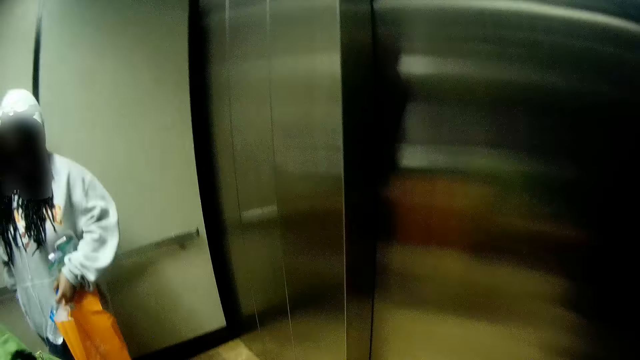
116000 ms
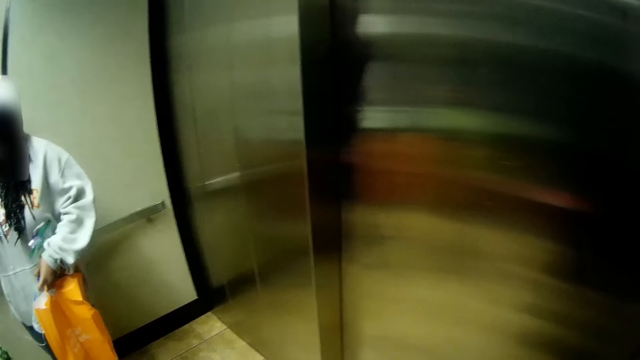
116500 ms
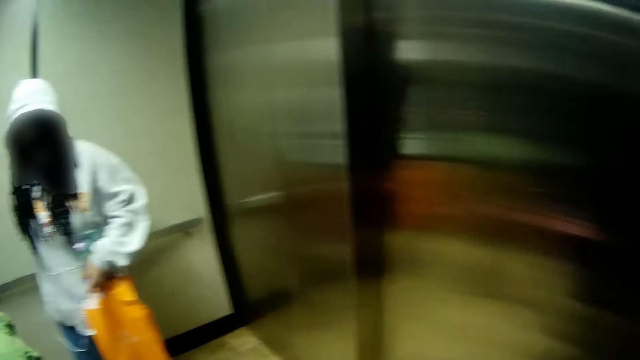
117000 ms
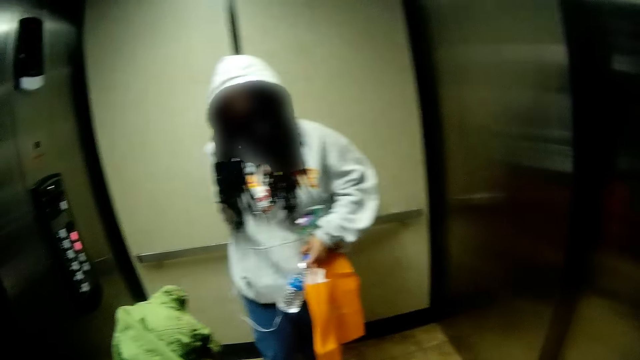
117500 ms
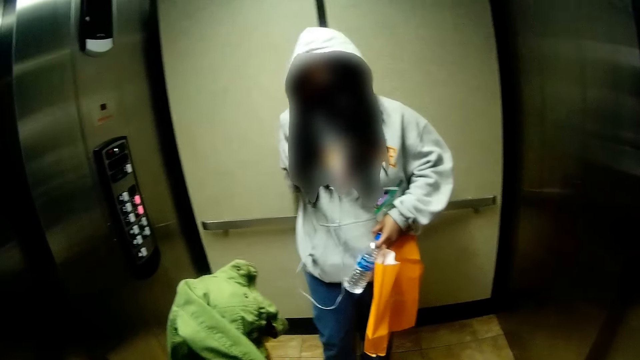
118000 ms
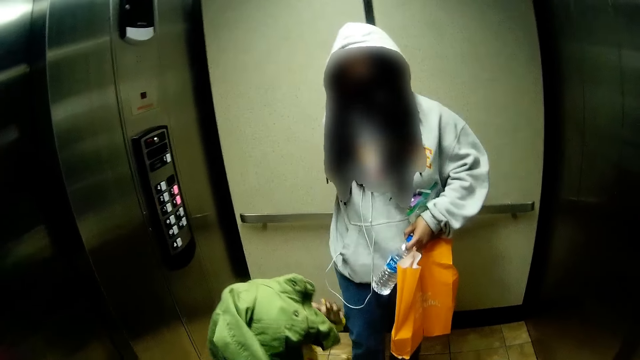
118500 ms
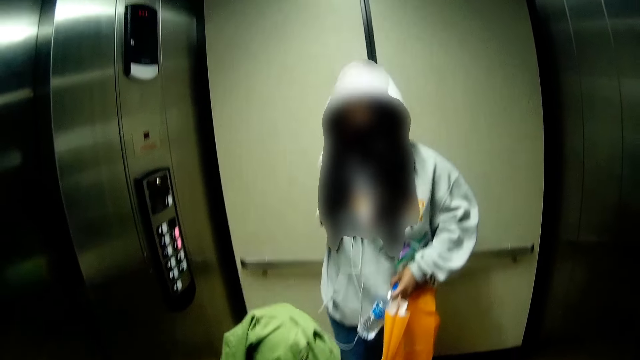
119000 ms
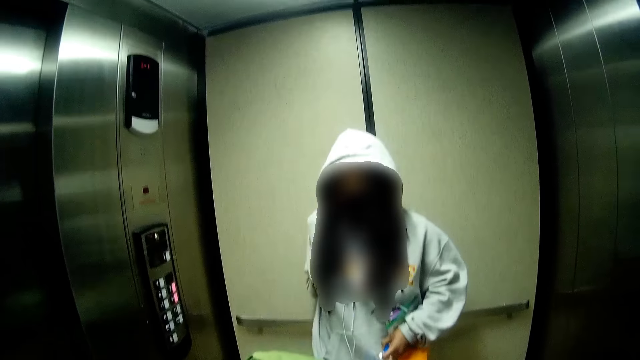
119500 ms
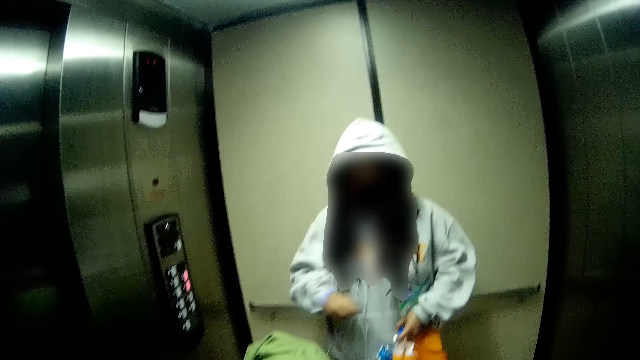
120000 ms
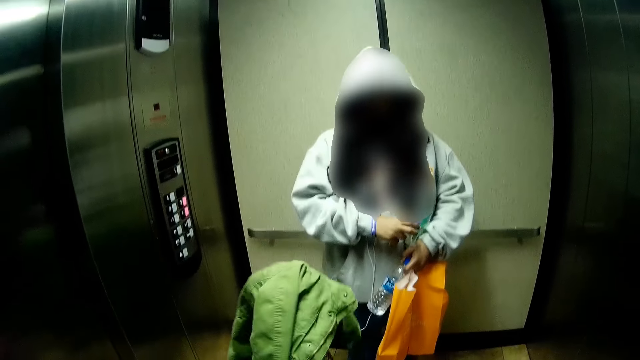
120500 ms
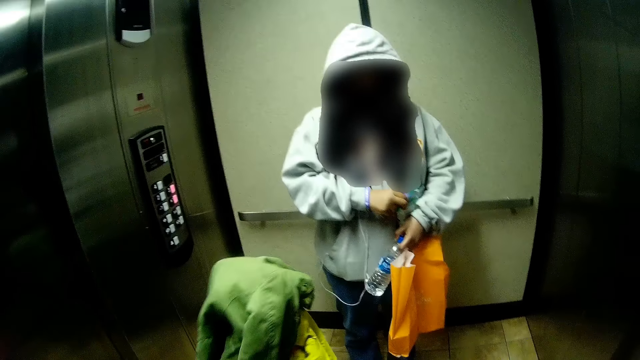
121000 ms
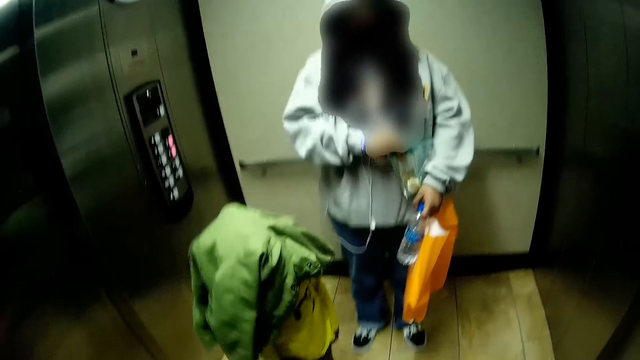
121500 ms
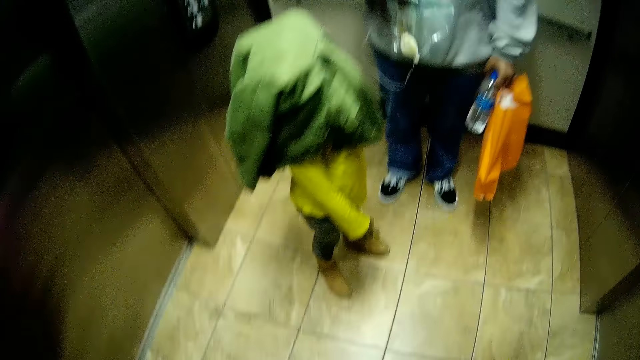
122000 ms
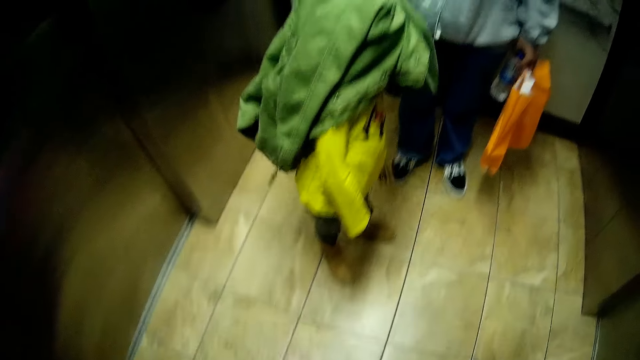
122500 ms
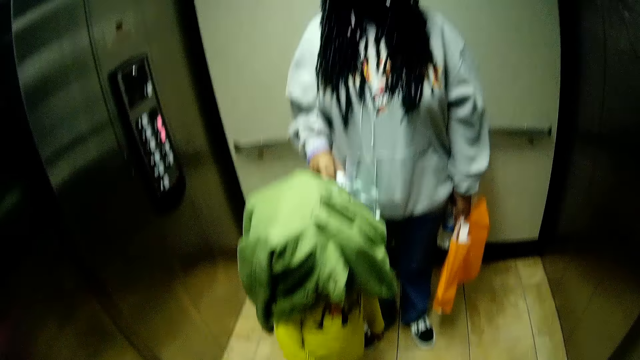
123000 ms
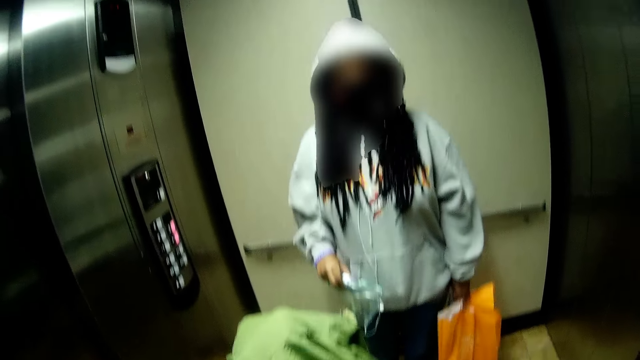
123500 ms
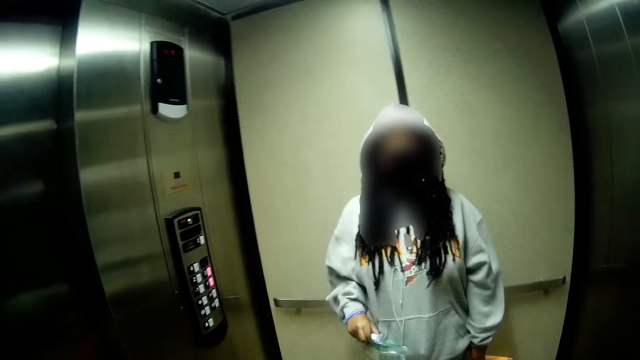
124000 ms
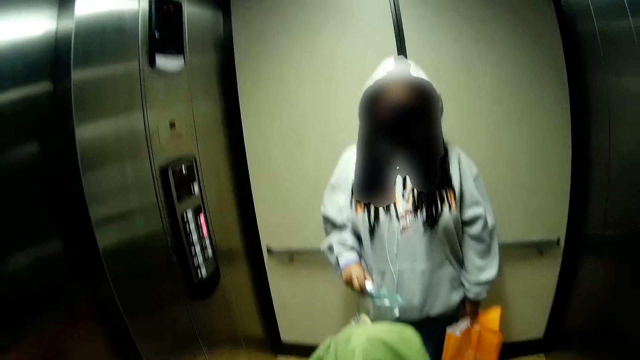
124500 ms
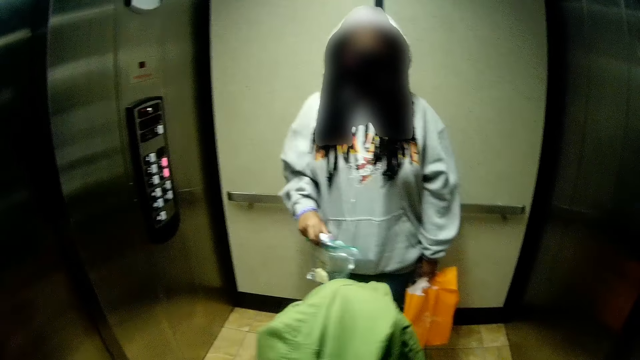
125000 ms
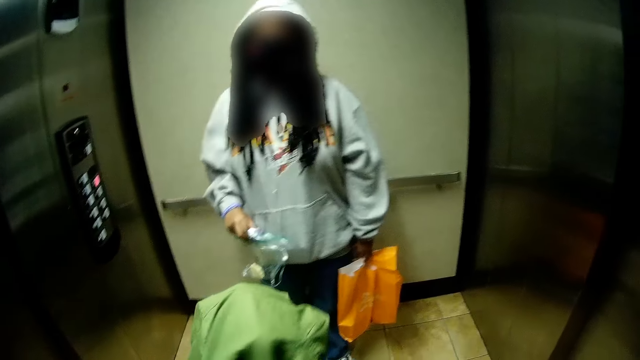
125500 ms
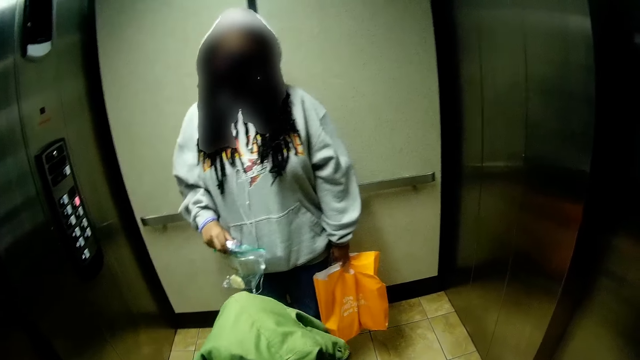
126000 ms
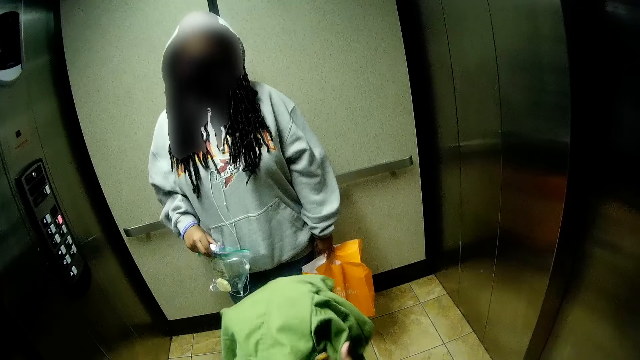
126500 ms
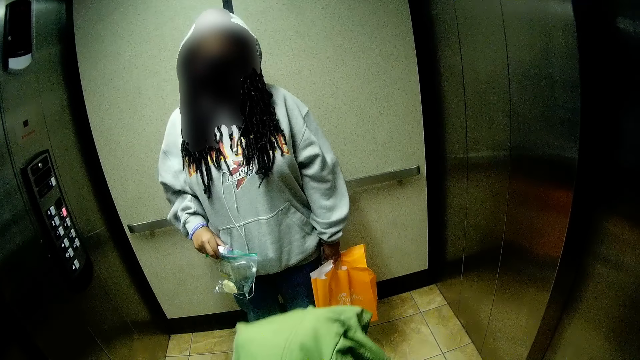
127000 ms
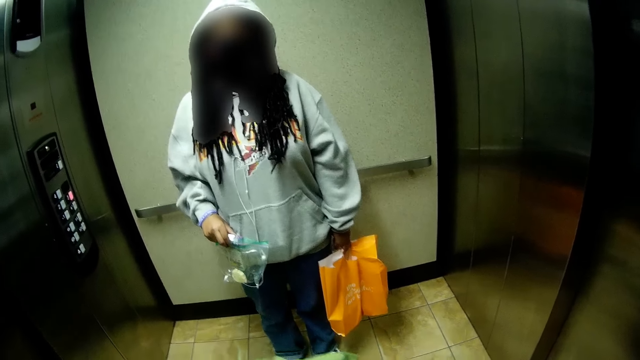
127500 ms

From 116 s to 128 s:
The camera wearer looks around. A girl adjusts the phone in her pocket.

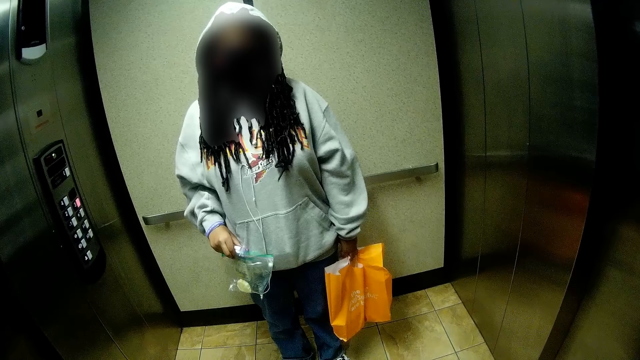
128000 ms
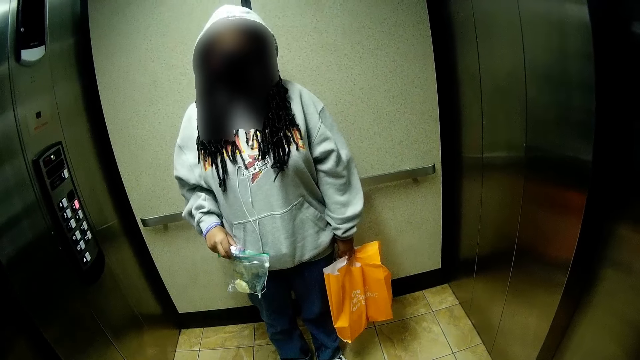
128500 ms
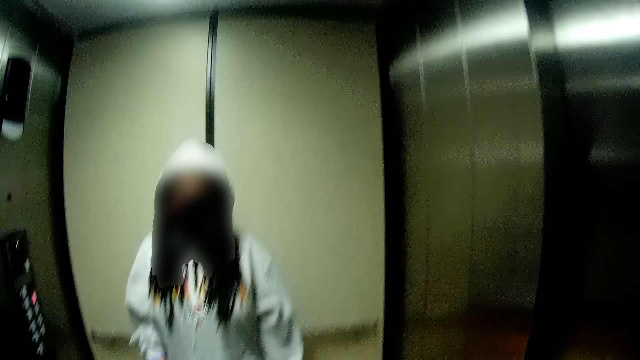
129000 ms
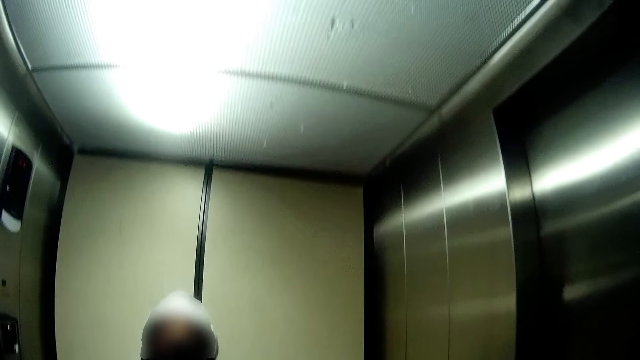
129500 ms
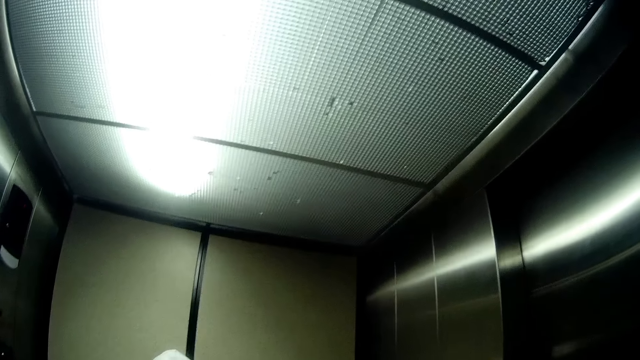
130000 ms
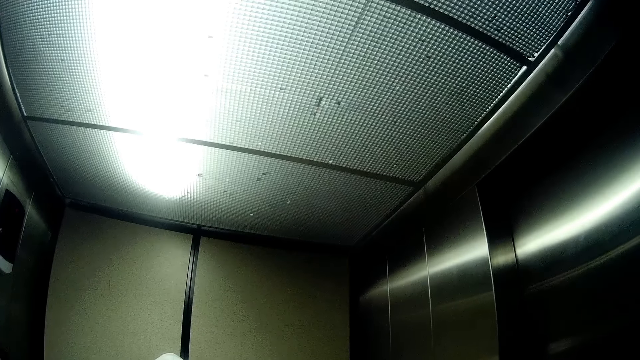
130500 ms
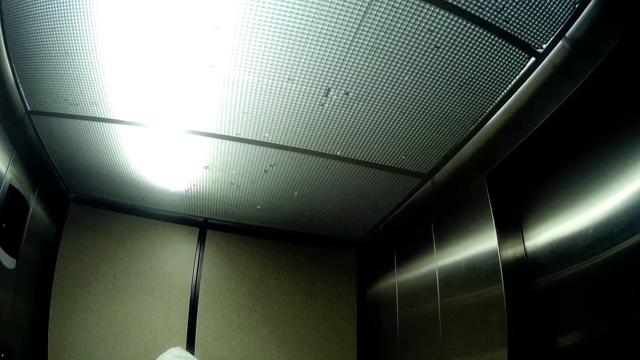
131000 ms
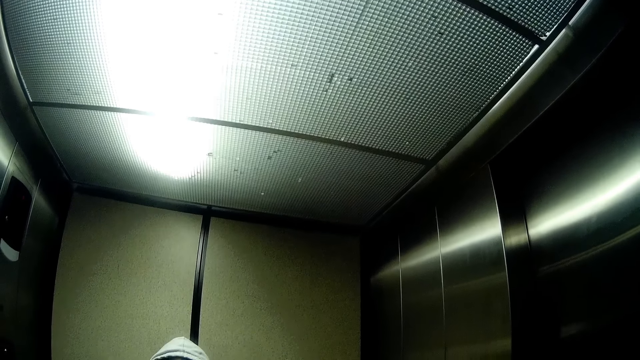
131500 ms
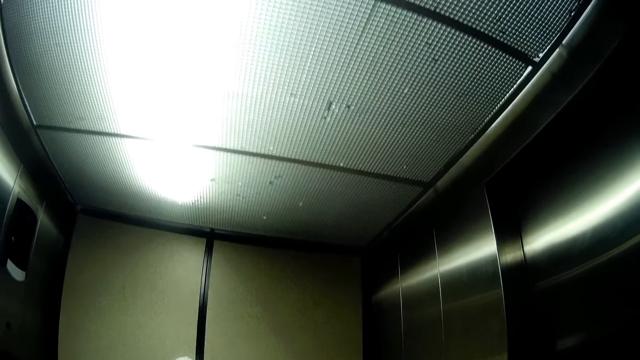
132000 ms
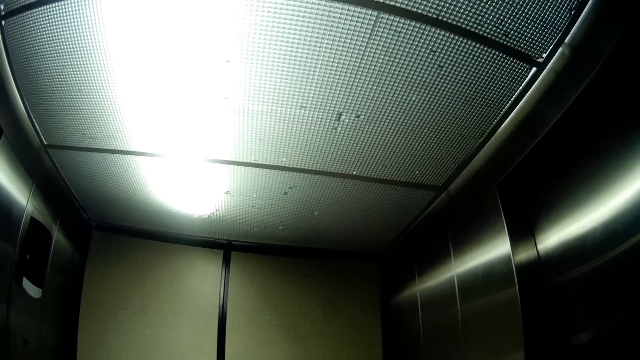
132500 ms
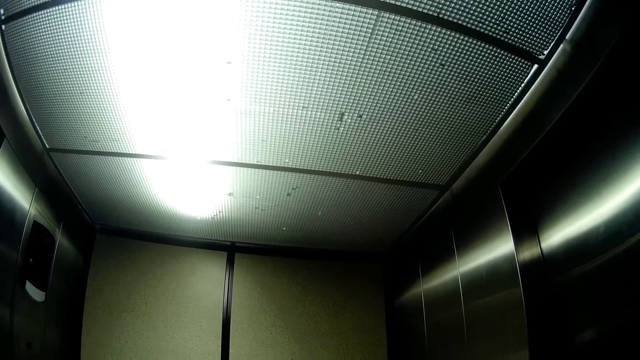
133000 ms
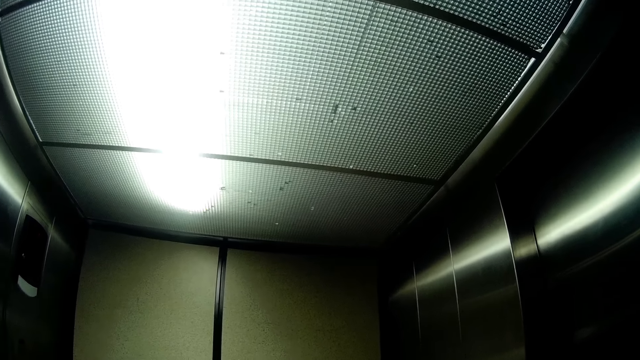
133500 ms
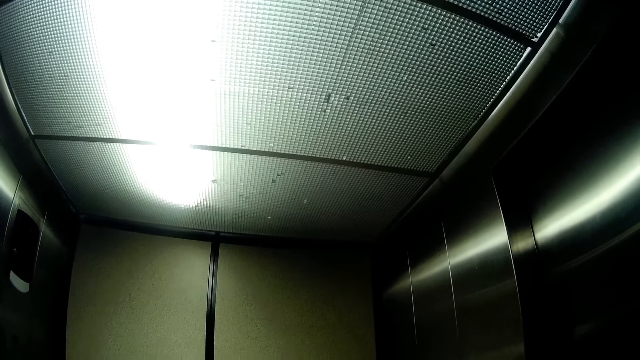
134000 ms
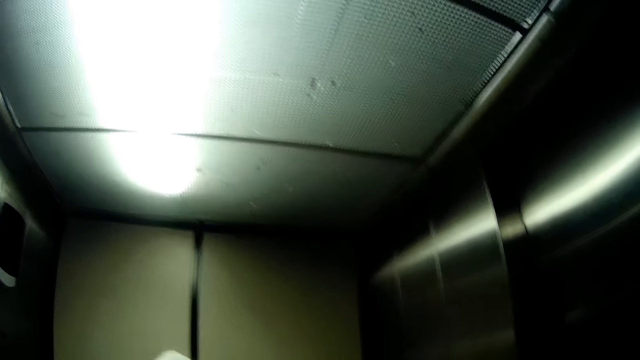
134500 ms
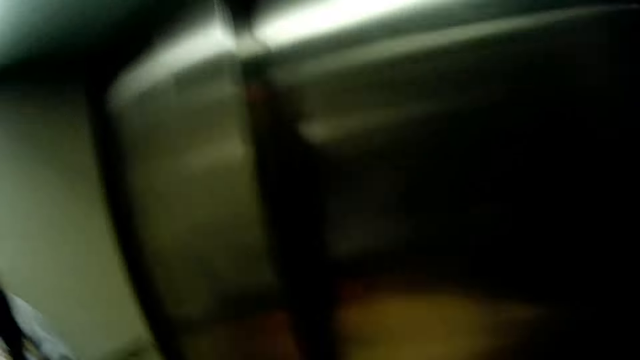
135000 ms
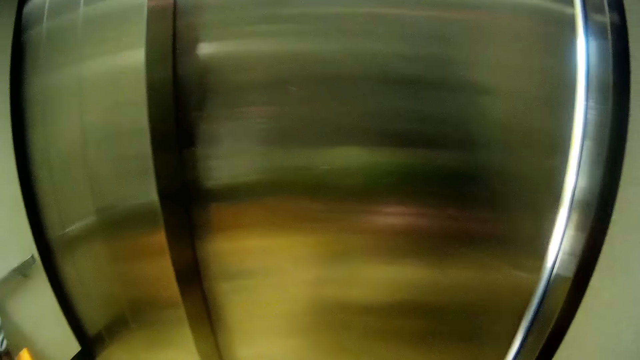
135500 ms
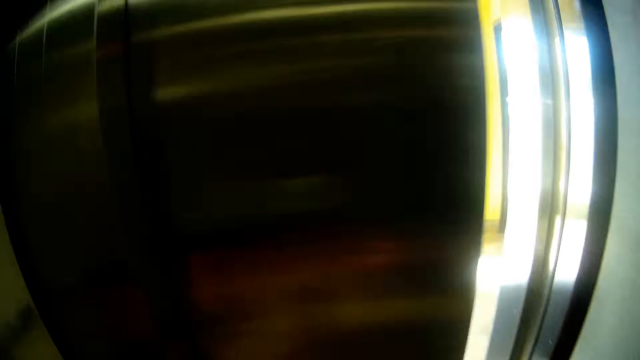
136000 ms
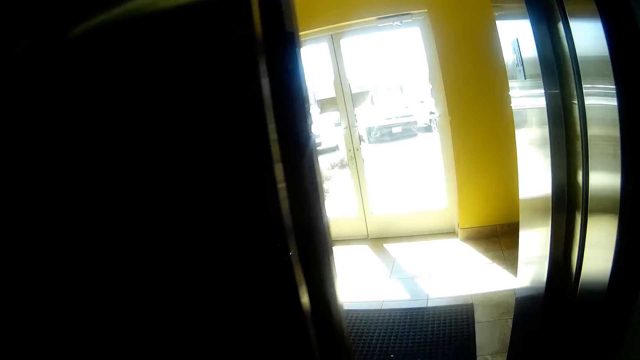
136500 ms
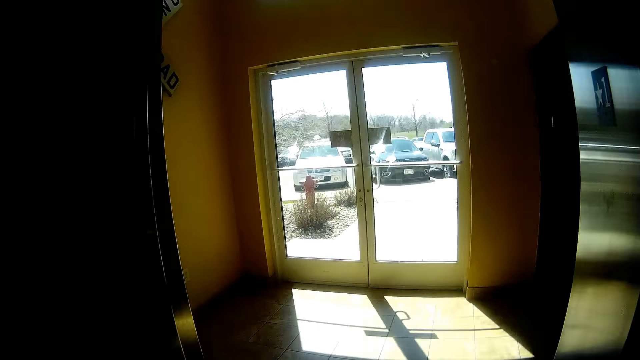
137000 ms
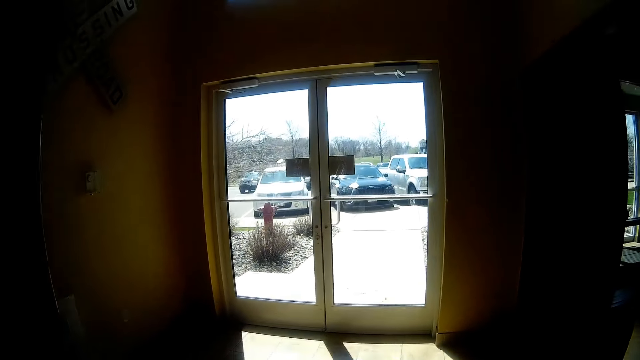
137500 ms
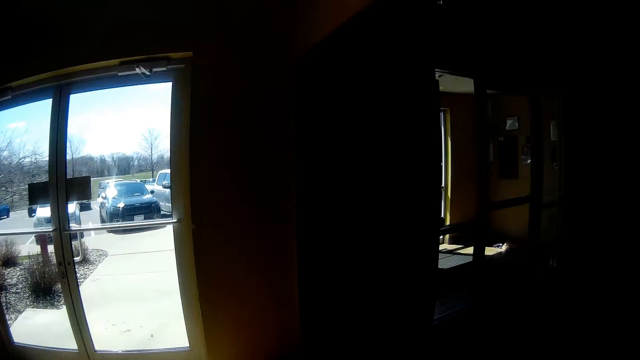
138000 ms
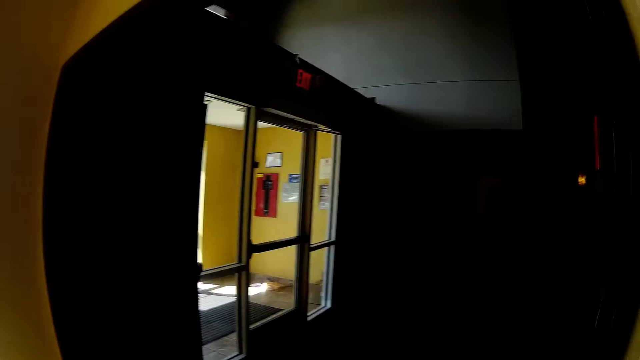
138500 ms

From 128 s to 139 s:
The camera wearer walks out of the elevator.
